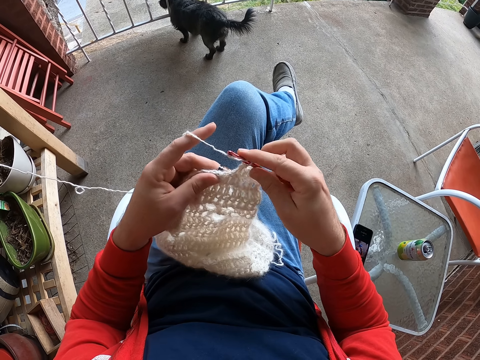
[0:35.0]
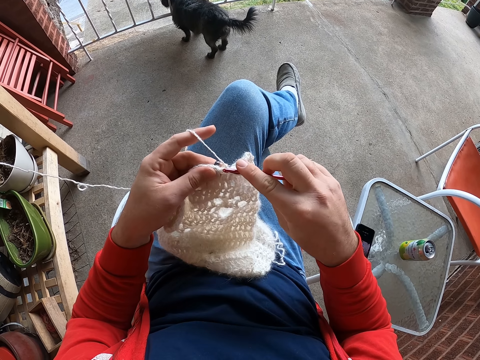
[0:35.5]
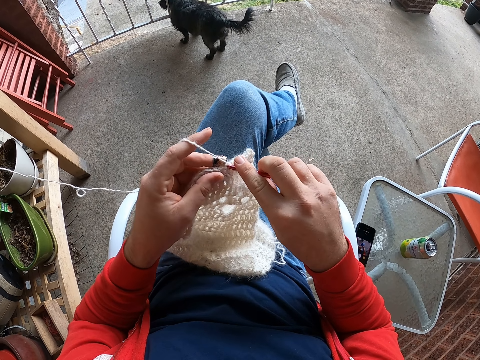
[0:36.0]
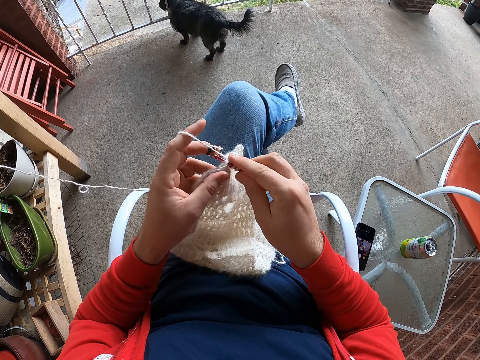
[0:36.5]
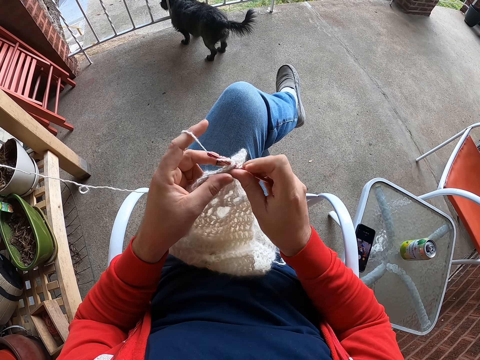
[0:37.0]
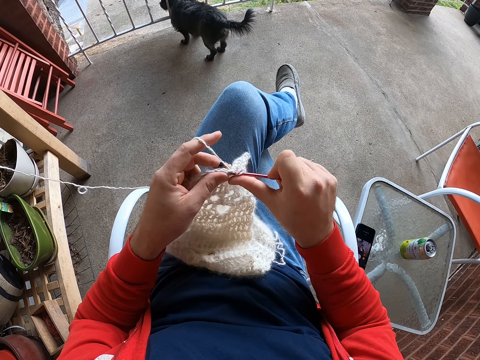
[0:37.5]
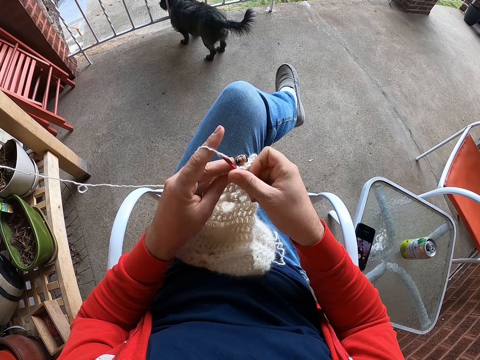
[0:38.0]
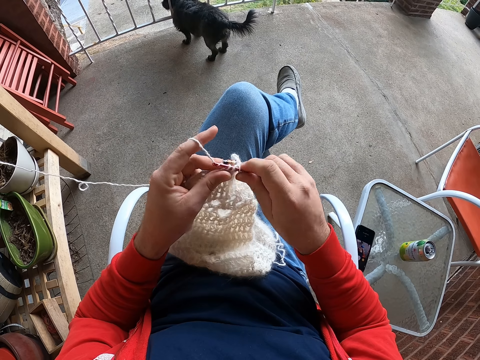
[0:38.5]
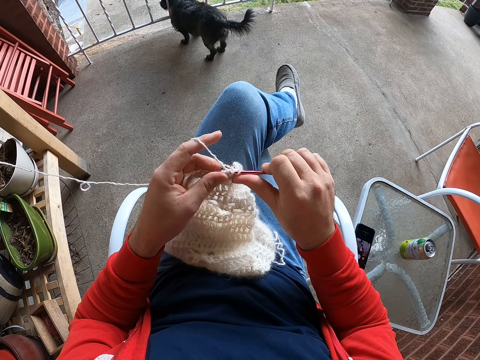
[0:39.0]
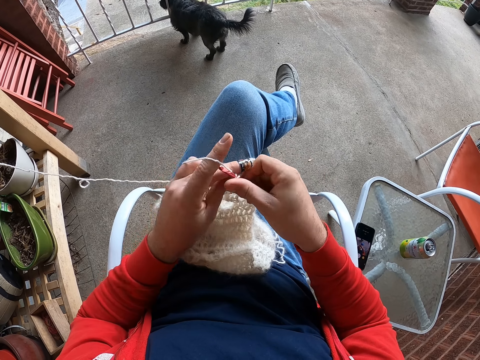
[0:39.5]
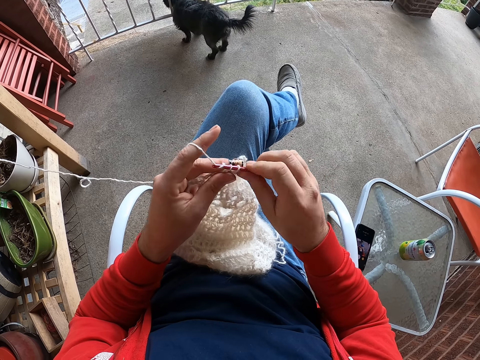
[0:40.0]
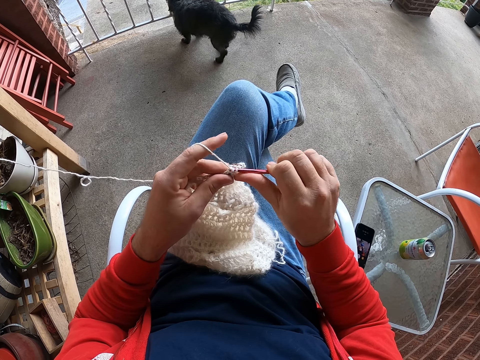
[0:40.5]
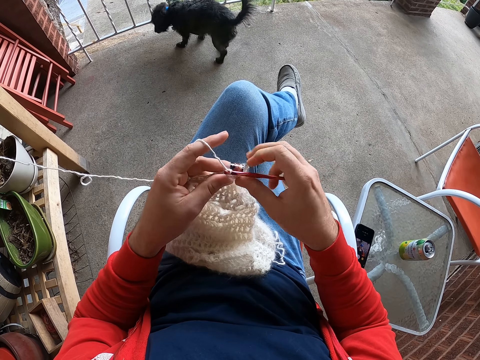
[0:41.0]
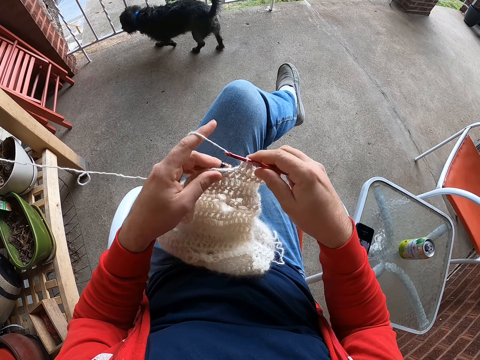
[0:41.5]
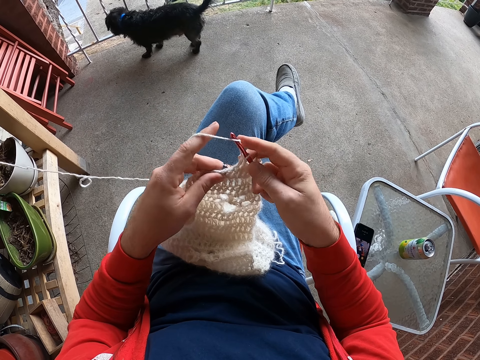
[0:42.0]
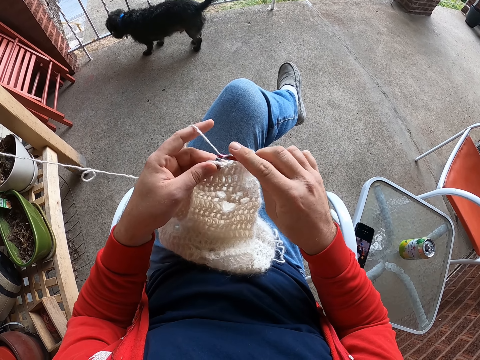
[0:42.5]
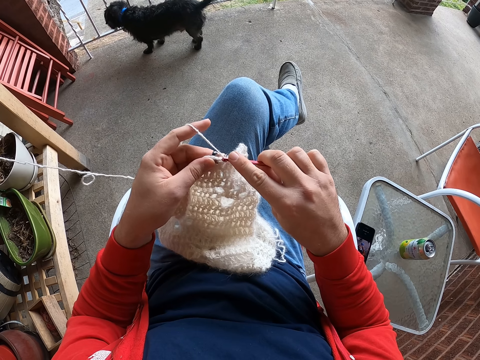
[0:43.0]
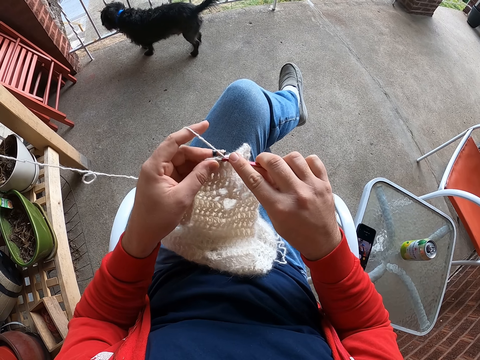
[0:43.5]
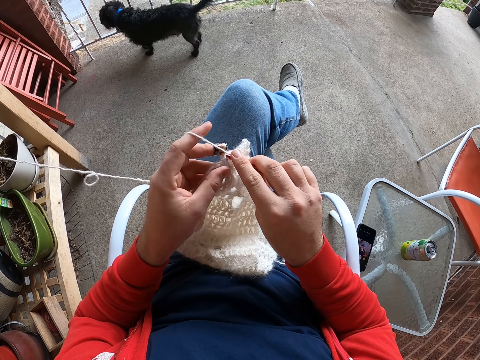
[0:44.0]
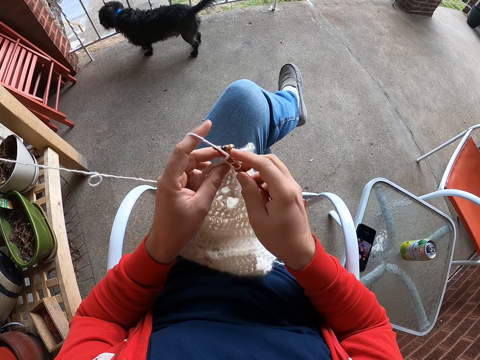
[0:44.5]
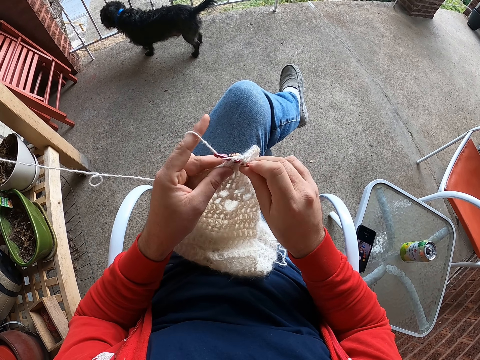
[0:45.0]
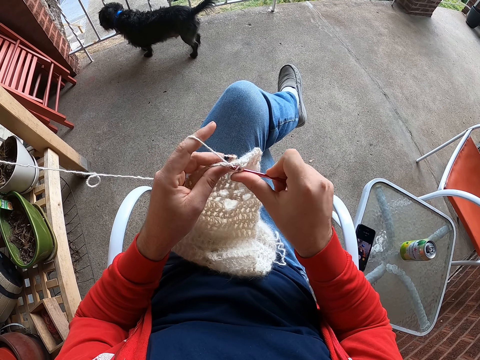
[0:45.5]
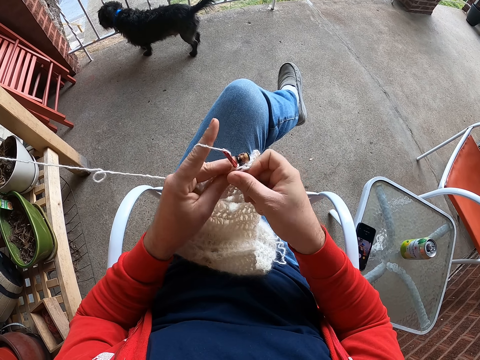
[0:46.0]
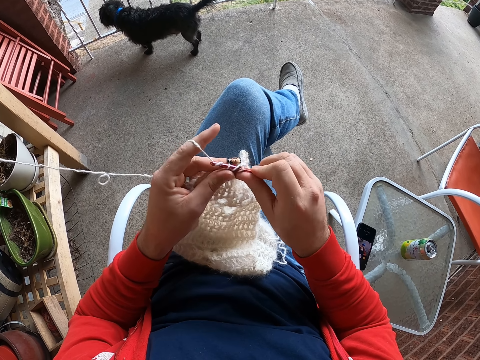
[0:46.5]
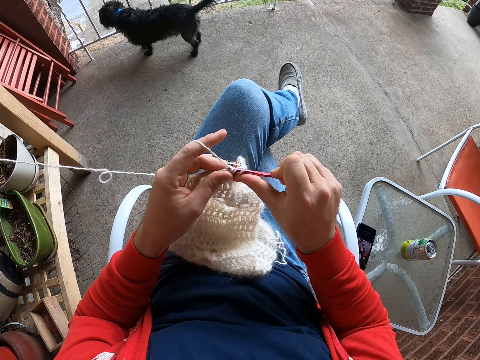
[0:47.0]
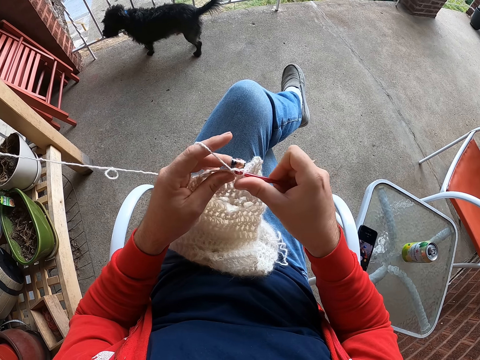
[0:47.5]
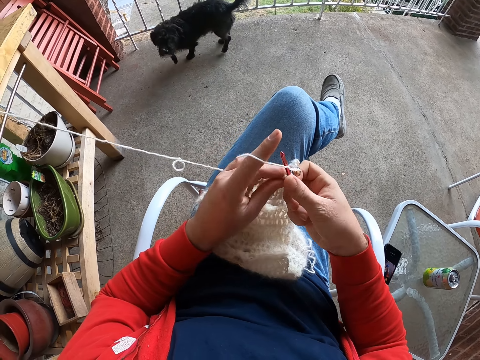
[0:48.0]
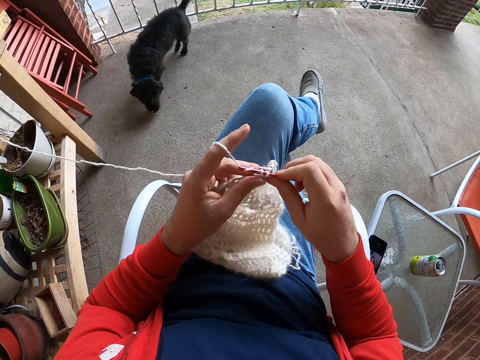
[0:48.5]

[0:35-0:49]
The camera wearer rolls the thread on the finger. They knit the fabric. They knit the fabric again. They roll the thread on the crochet. They knit the fabric.

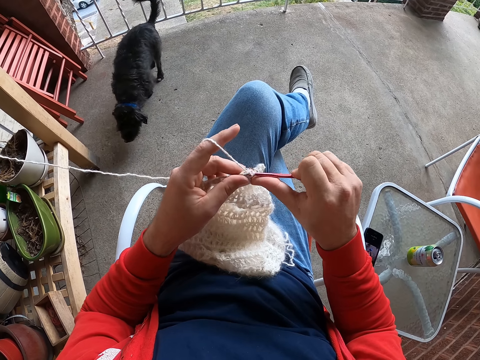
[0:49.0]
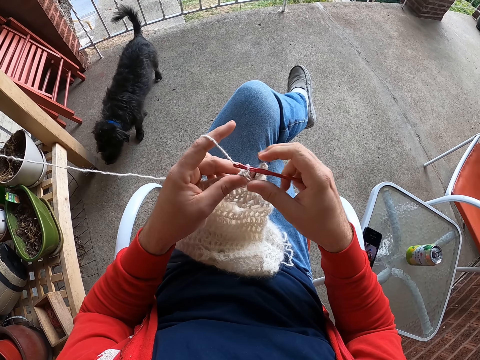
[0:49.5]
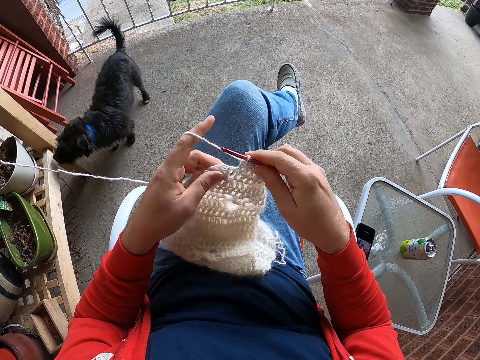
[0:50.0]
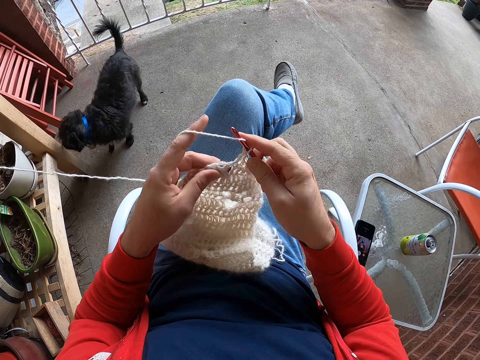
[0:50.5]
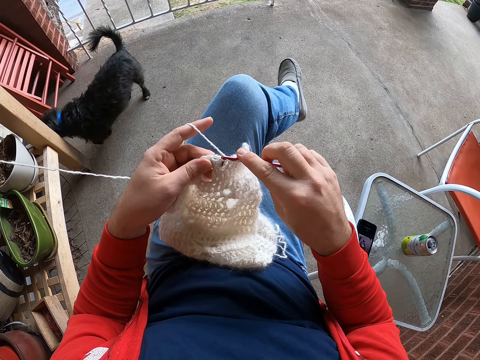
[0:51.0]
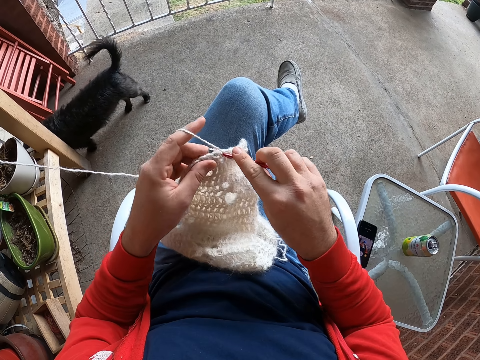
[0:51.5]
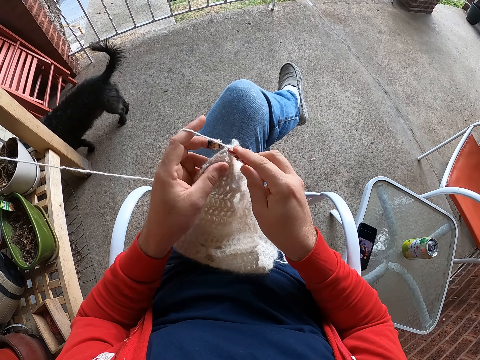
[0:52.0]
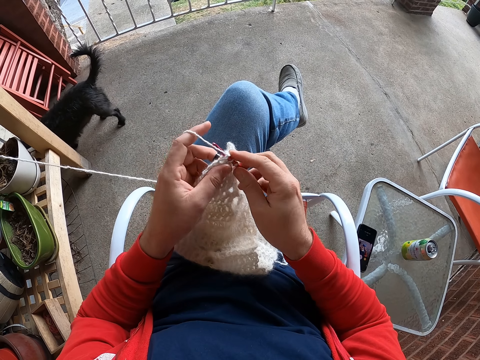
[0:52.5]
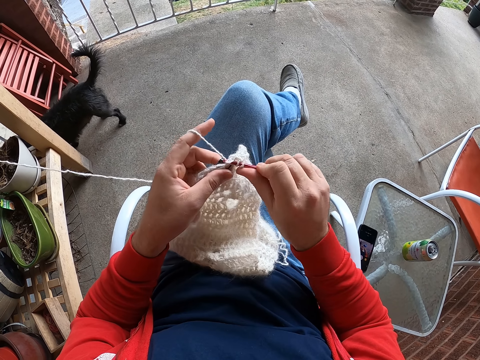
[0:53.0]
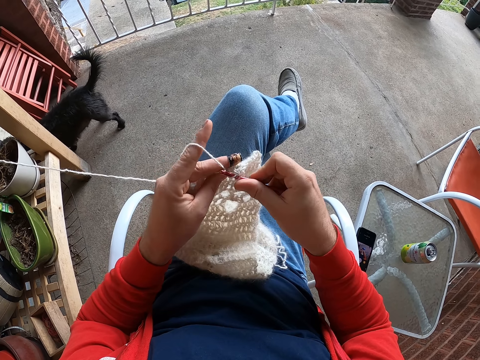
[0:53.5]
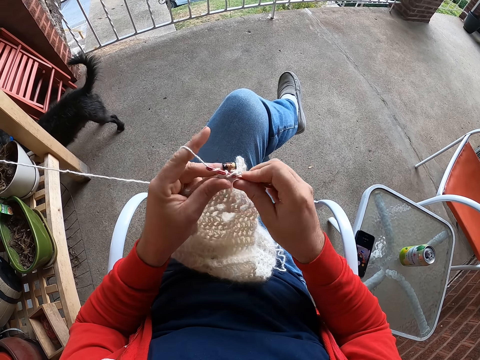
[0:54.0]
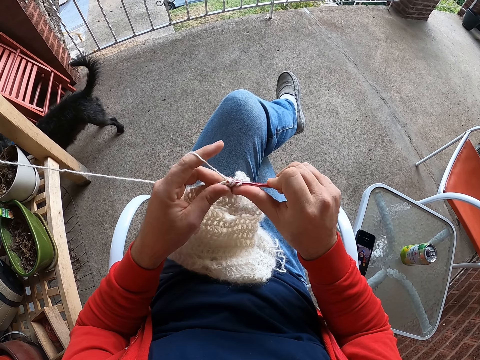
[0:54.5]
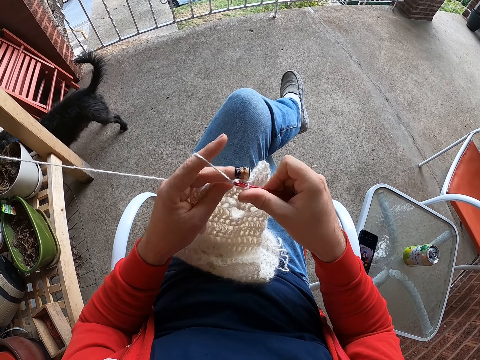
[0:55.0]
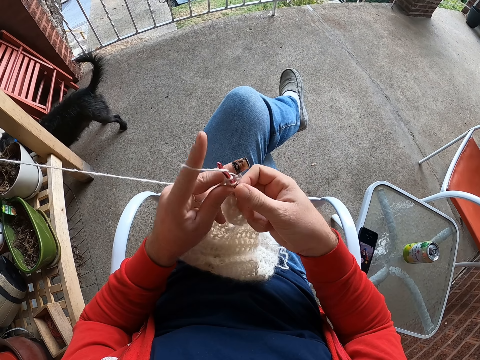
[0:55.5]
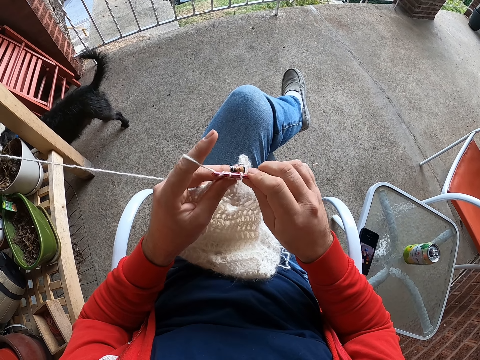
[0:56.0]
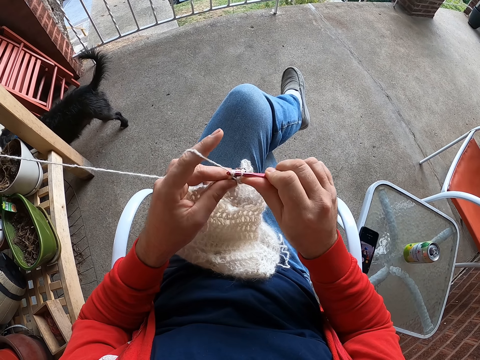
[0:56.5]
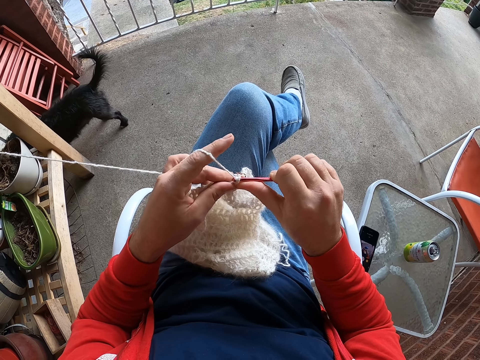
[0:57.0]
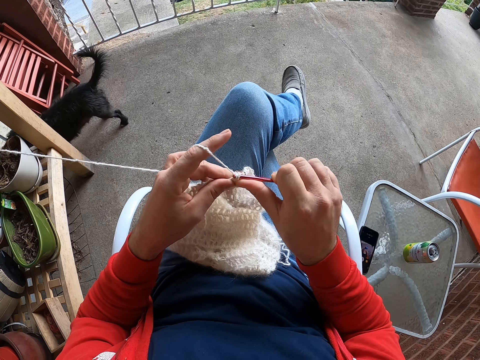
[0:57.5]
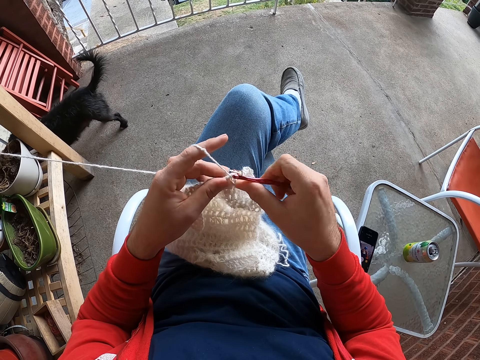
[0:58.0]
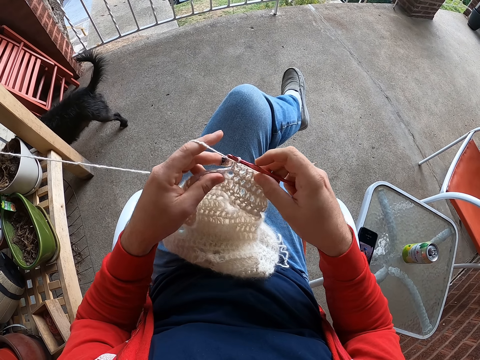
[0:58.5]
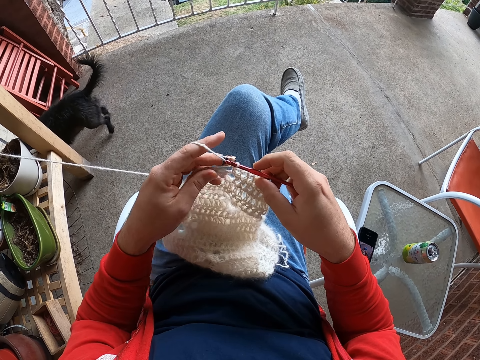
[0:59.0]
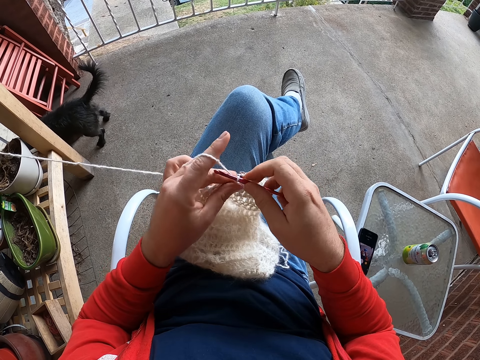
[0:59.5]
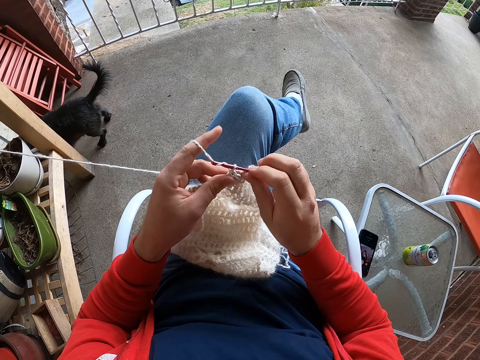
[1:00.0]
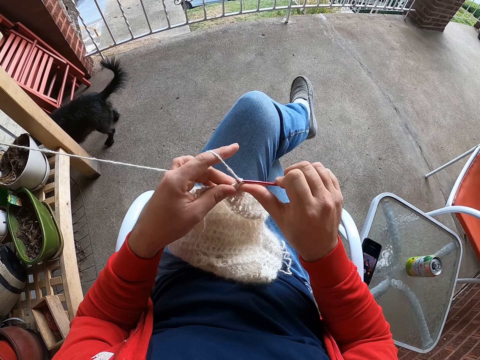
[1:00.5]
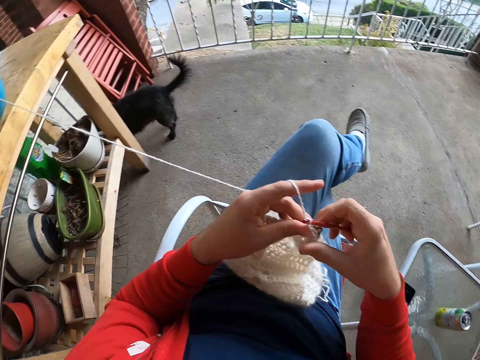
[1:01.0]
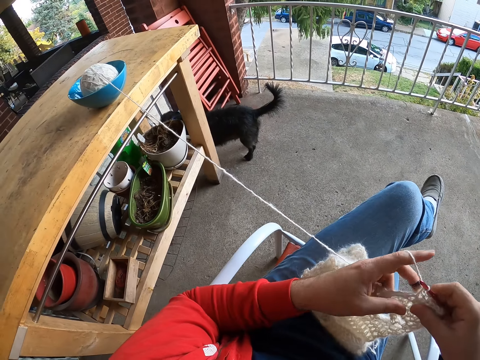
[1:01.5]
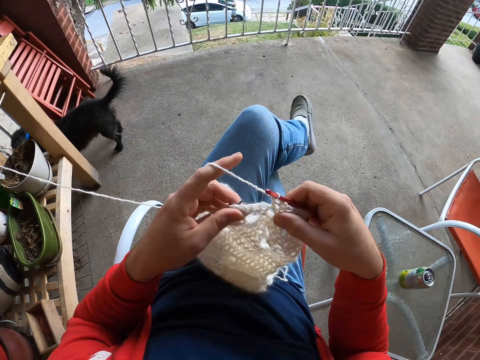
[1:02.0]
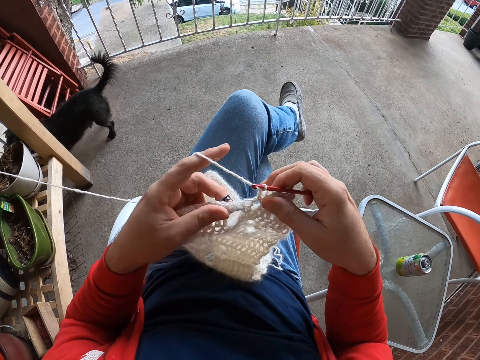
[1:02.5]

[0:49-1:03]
The camera wearer rolls the thread on the crochet. They knit the fabric. They roll the thread on the fabric. They knit the fabric. They look around.
